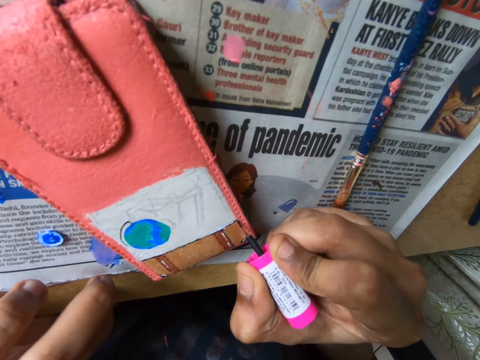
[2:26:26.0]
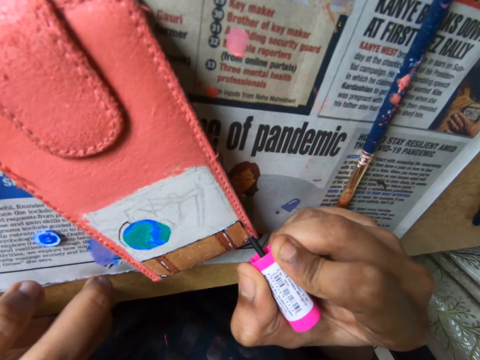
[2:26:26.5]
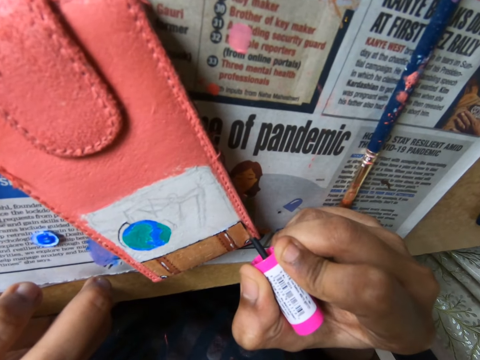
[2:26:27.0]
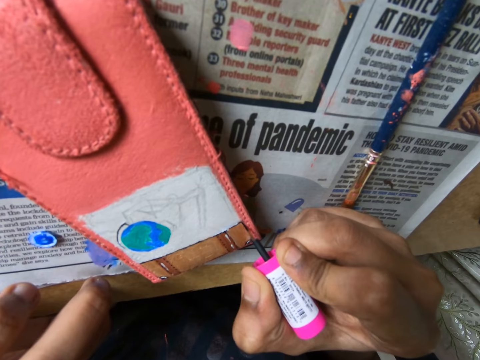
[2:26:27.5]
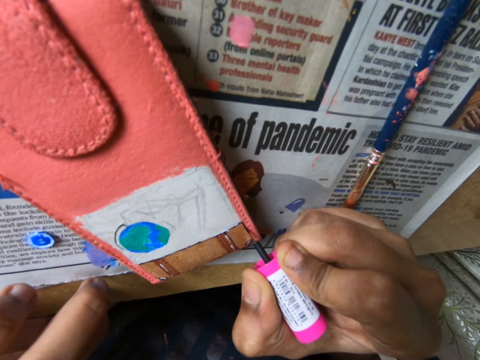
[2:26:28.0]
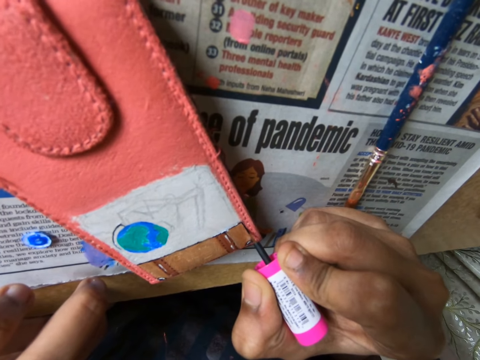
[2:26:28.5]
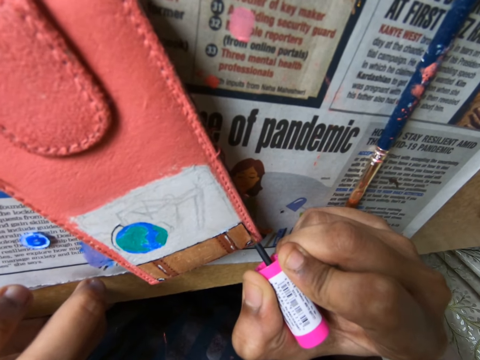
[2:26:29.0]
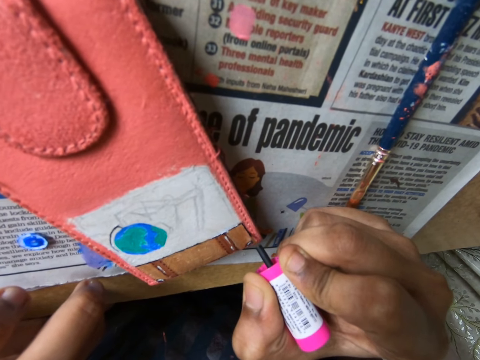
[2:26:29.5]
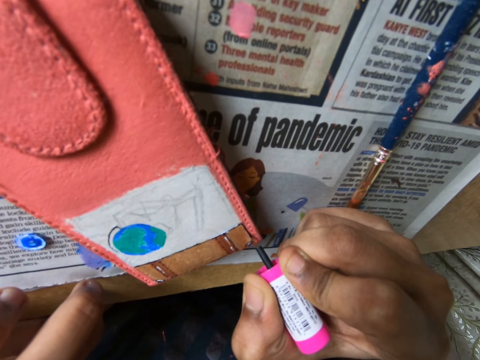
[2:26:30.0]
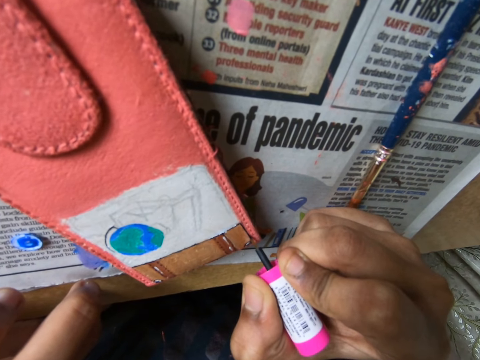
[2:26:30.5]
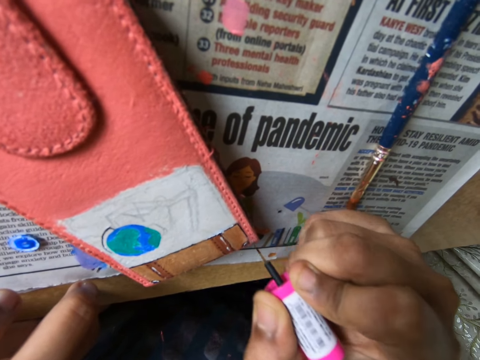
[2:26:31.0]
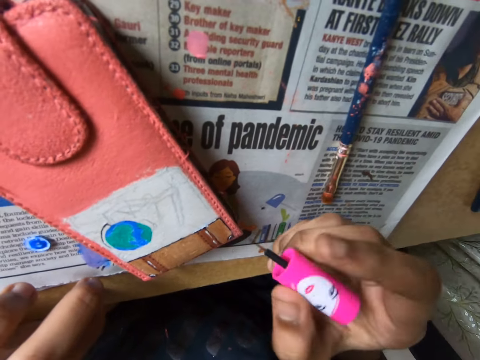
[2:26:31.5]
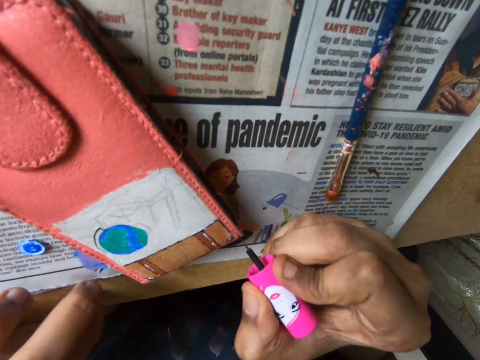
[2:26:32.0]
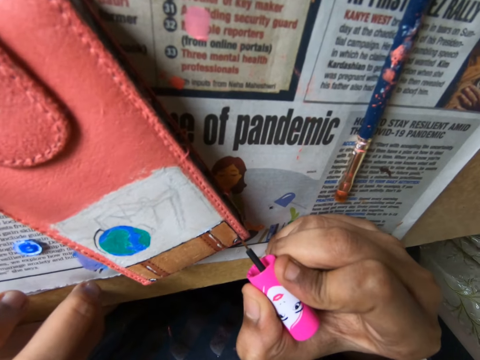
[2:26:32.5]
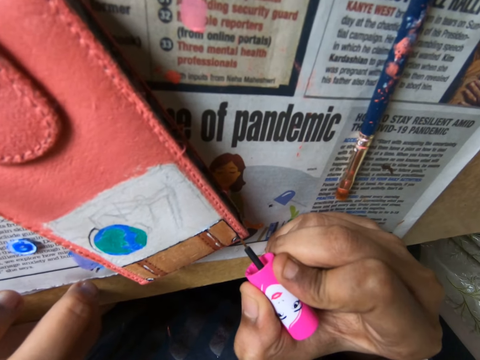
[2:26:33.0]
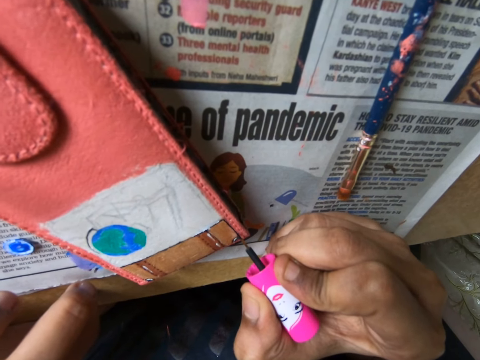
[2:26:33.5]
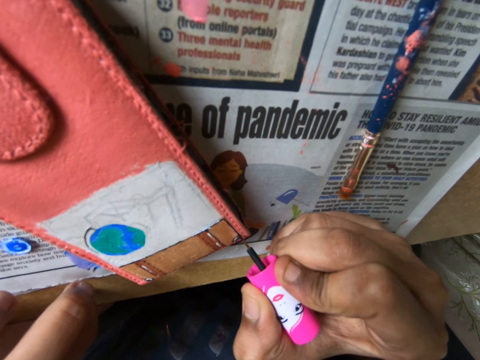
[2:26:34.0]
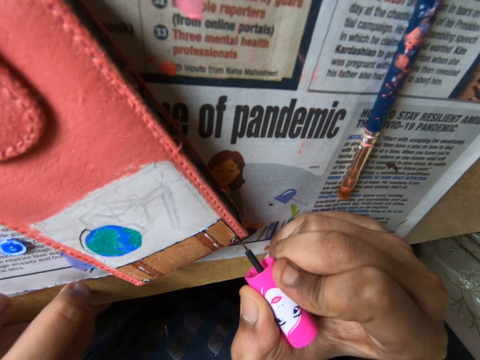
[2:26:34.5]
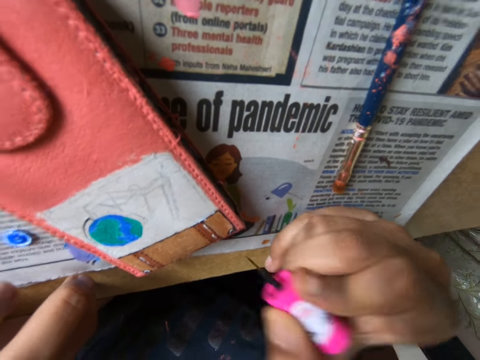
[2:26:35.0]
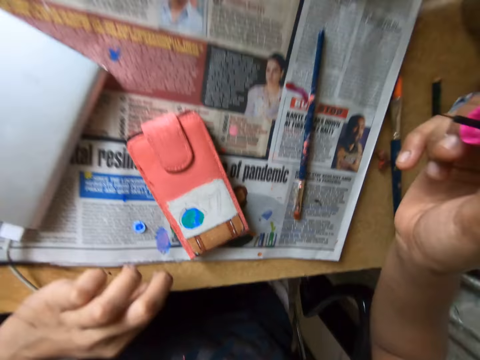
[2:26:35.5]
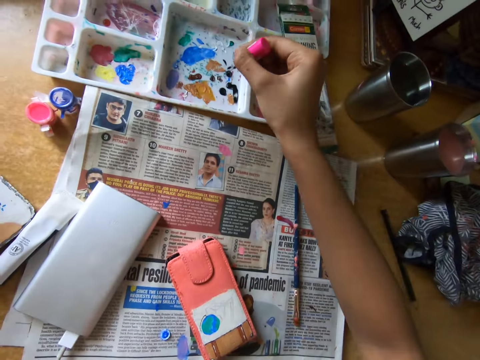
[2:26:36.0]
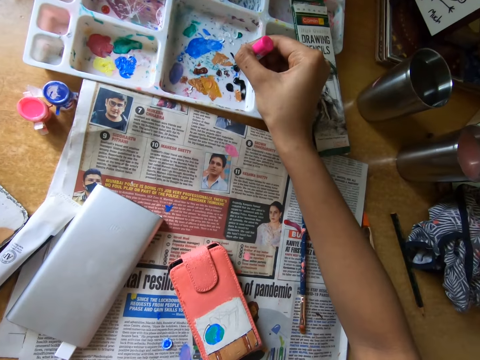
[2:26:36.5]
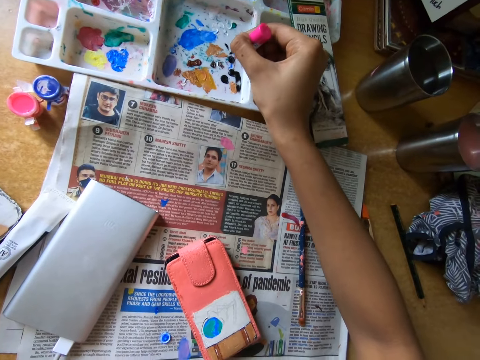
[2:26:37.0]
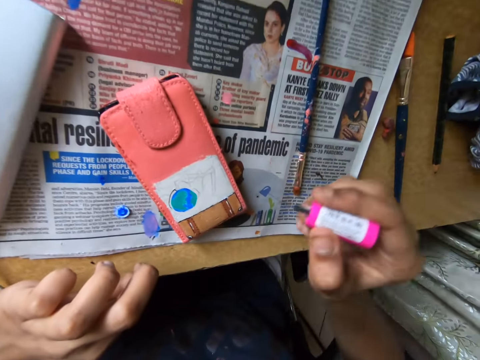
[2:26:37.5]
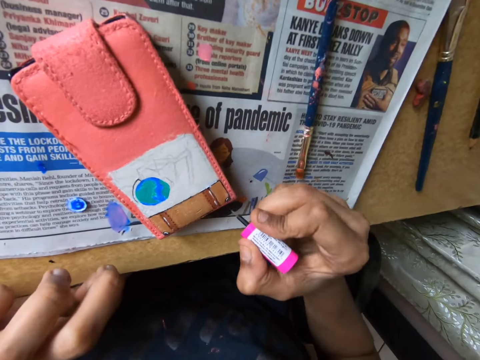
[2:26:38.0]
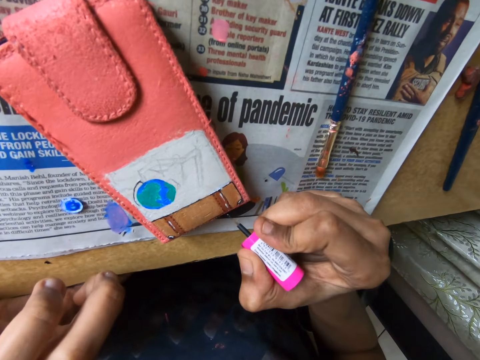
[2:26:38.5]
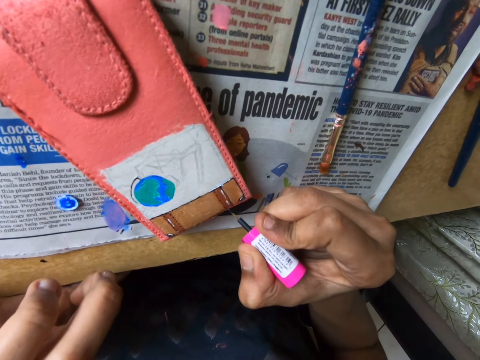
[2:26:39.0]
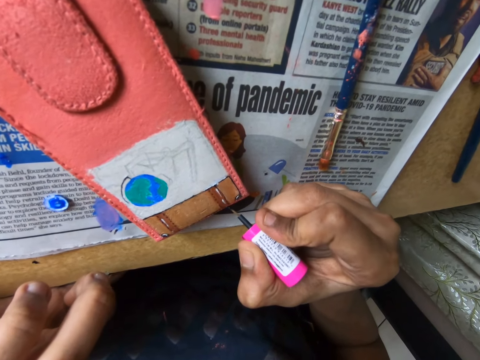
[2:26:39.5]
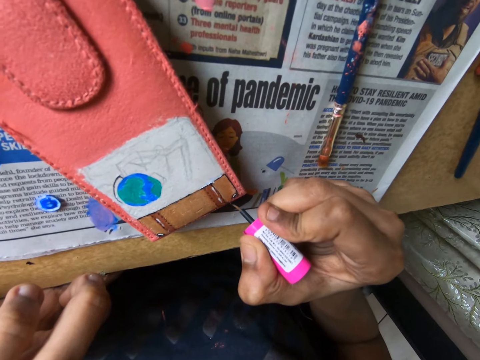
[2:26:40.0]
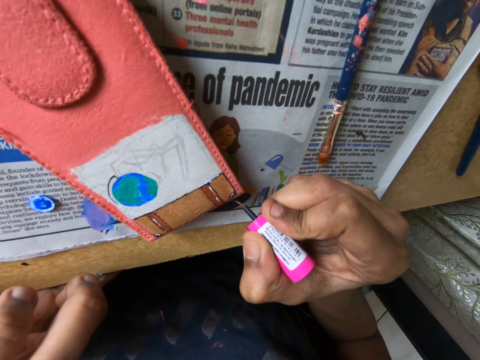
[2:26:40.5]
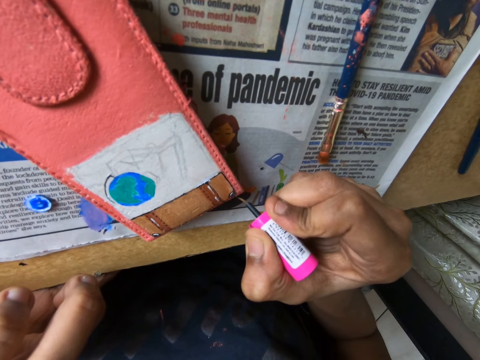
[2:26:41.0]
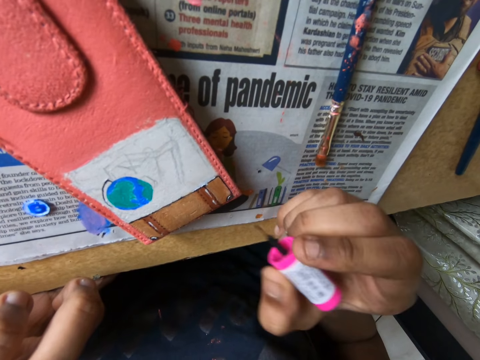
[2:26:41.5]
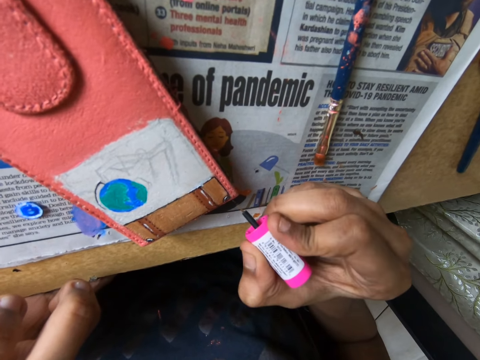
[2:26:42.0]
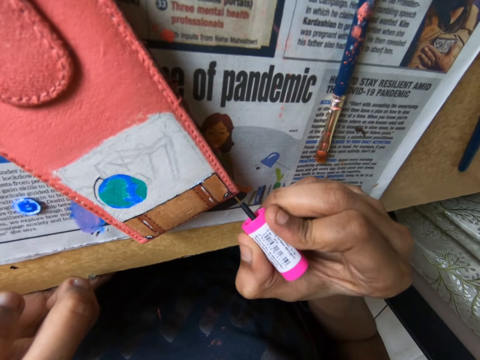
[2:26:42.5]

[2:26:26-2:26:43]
The camera wearer paints the pouch on the table with the brush in his right hand. He takes paint from the paint palette with the brush in his right hand. He paints the pouch on the table with the brush in his right hand.

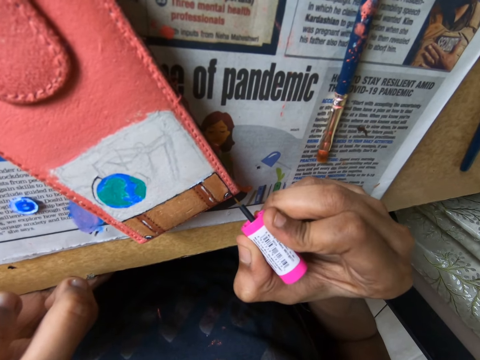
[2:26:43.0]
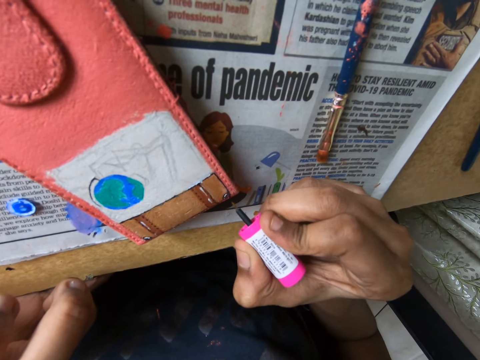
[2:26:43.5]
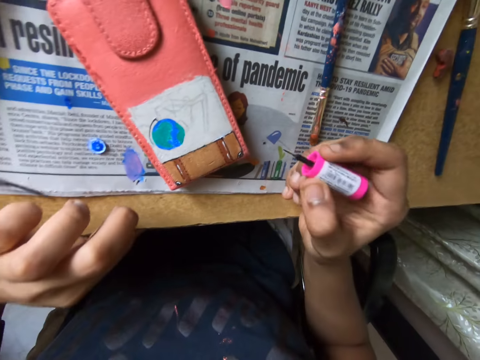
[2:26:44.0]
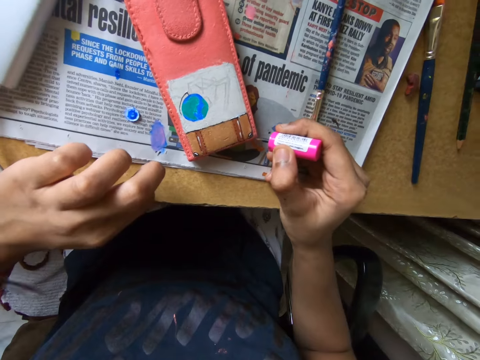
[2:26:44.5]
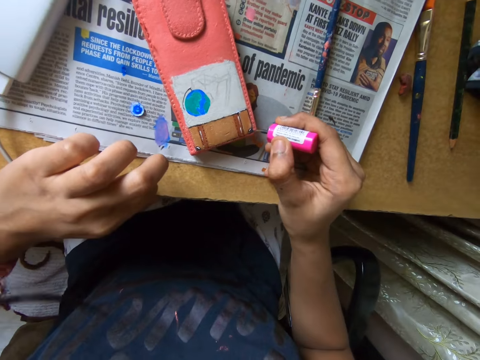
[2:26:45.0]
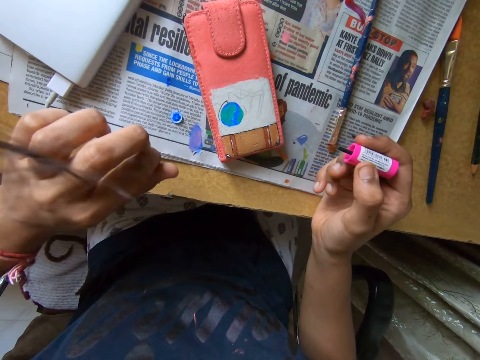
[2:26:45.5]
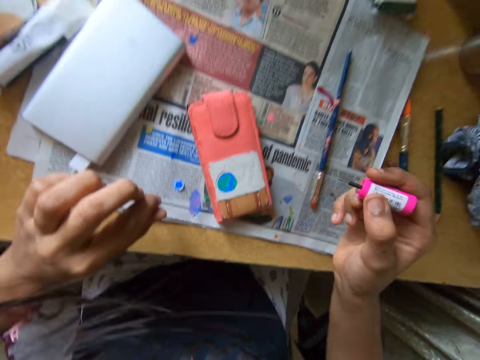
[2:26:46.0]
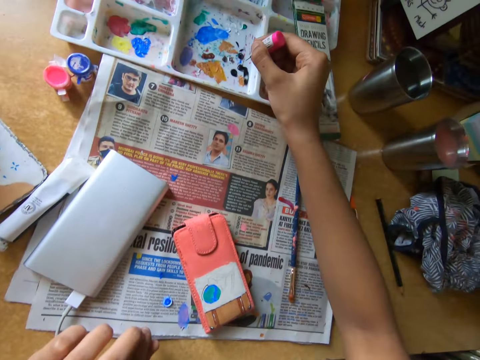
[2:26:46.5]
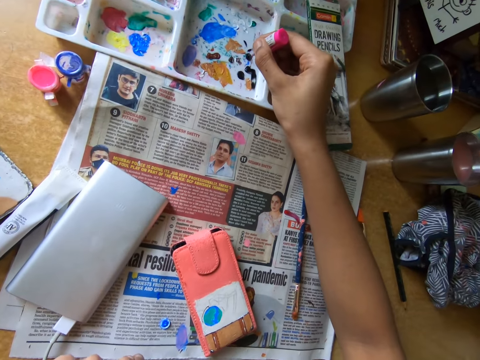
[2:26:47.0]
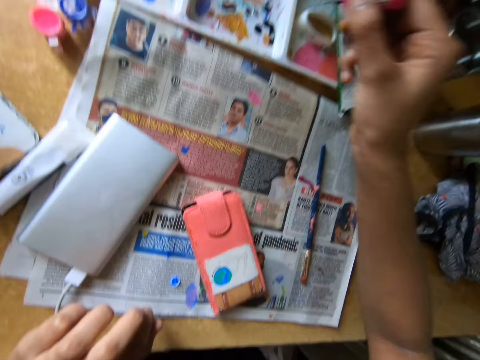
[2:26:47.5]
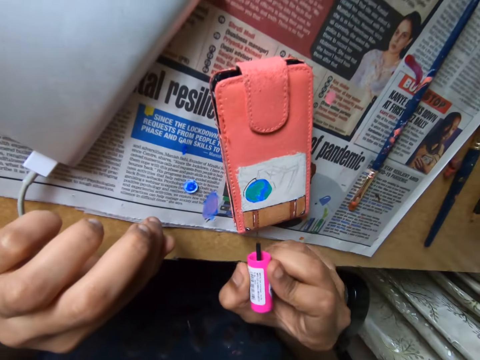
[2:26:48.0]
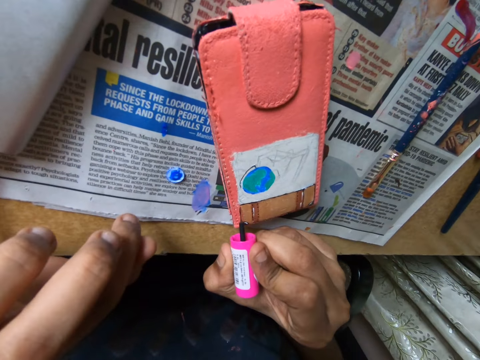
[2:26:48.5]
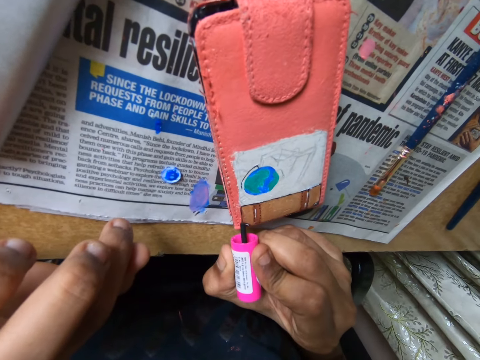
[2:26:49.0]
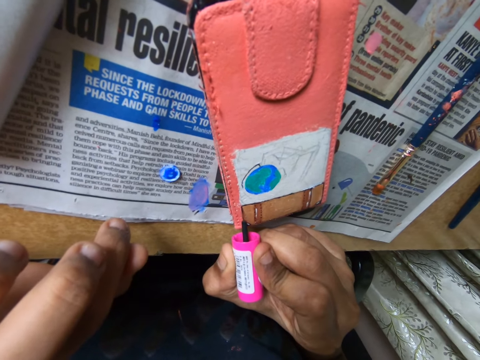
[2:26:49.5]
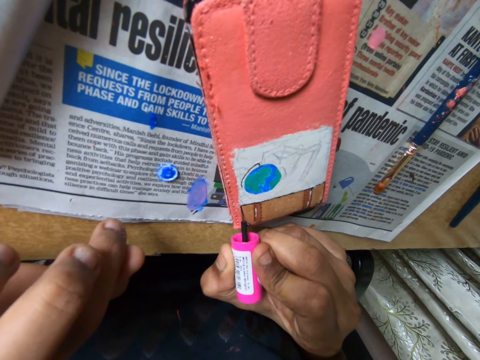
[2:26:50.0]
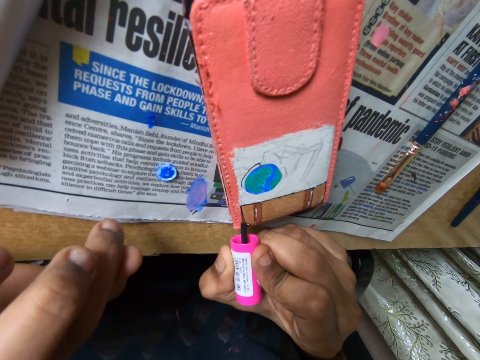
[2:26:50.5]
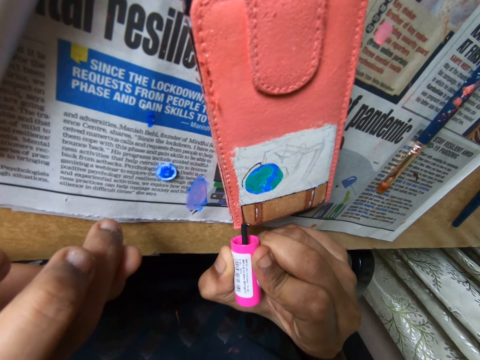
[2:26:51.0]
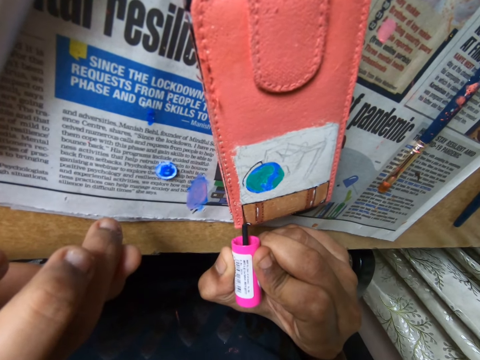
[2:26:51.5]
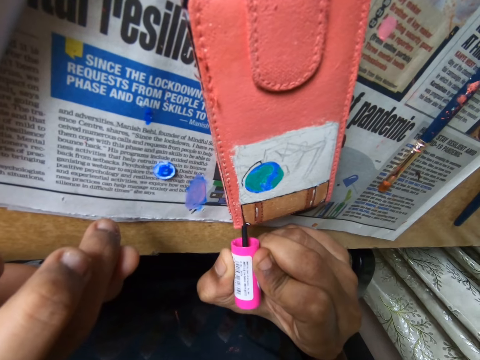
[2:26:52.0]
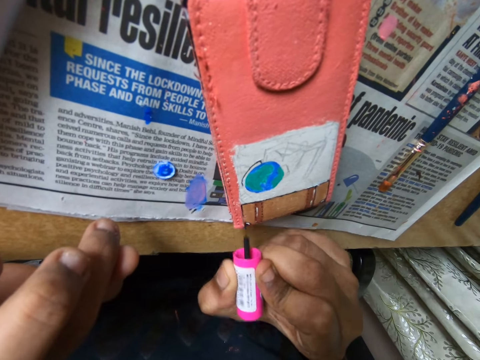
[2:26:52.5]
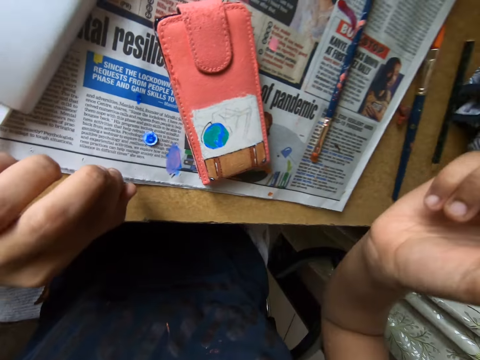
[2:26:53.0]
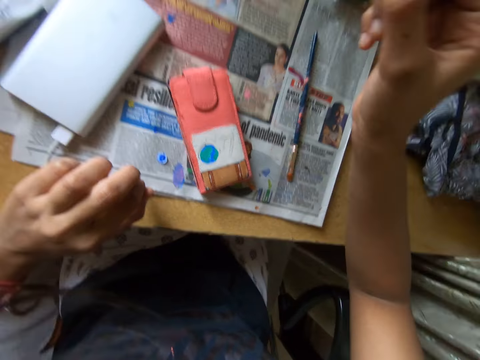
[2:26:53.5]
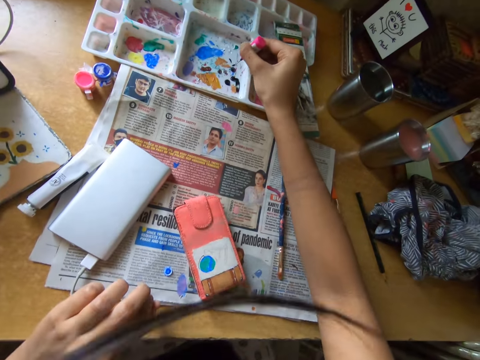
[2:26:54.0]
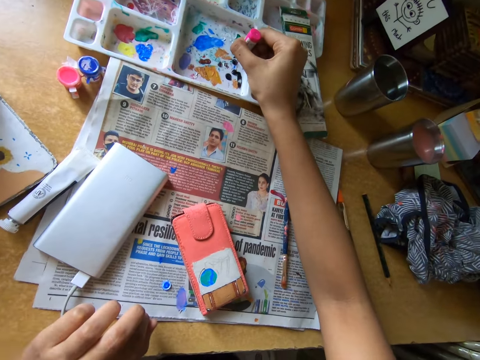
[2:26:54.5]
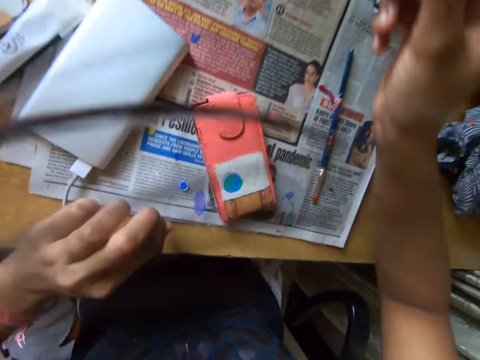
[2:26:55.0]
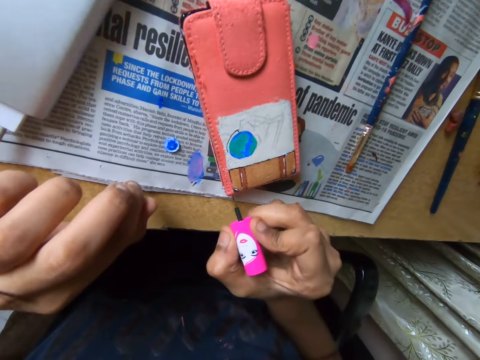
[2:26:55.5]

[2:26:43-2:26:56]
The camera wearer takes paint from the paint palette with the brush in his right hand. He paints the pouch on the table with the brush in his right hand. He takes paint from the paint palette with the brush in his right hand.
